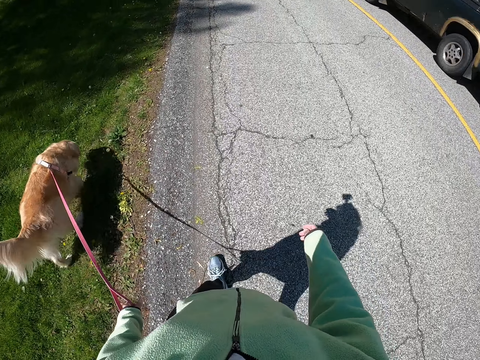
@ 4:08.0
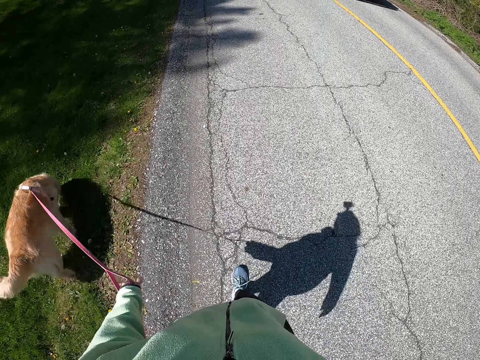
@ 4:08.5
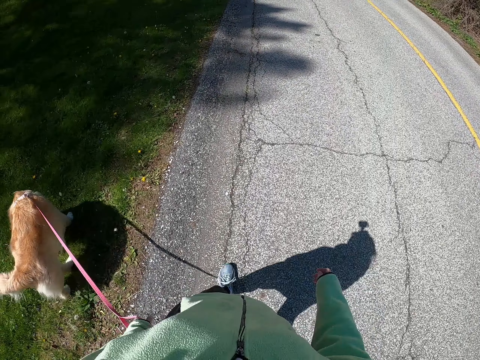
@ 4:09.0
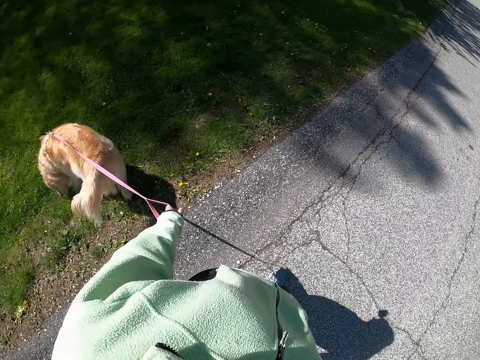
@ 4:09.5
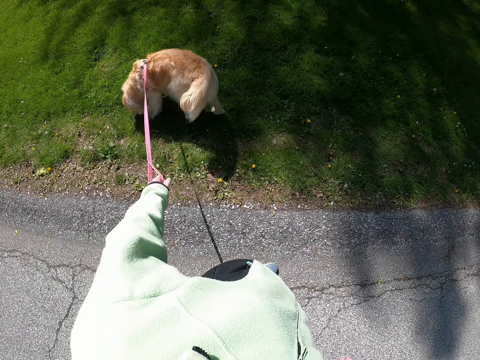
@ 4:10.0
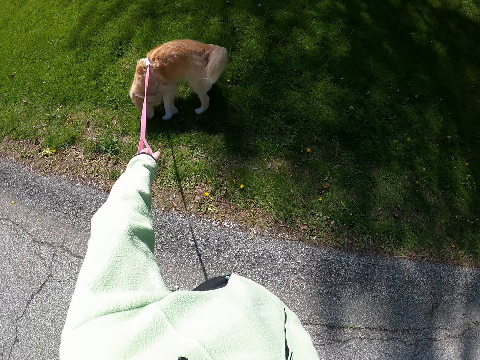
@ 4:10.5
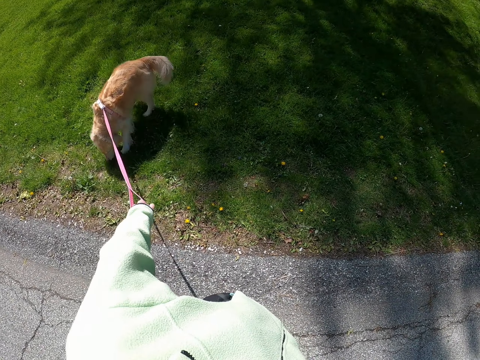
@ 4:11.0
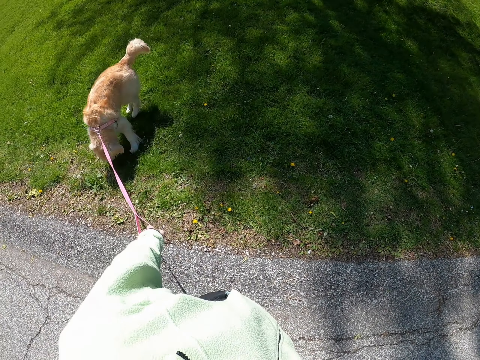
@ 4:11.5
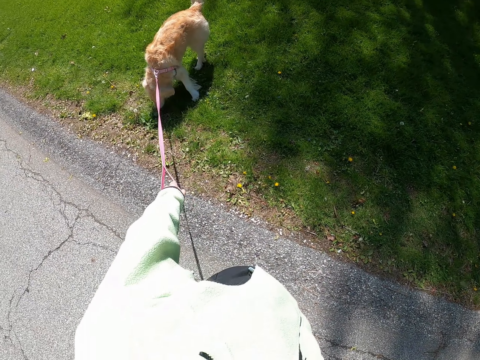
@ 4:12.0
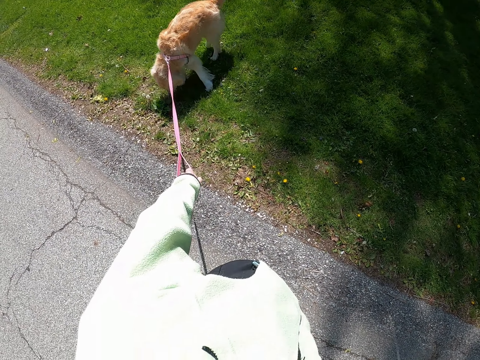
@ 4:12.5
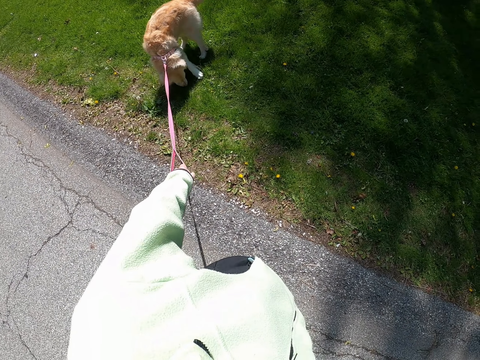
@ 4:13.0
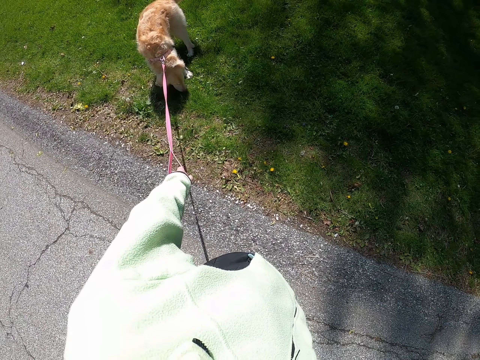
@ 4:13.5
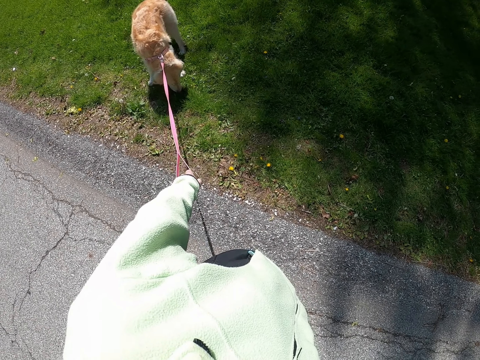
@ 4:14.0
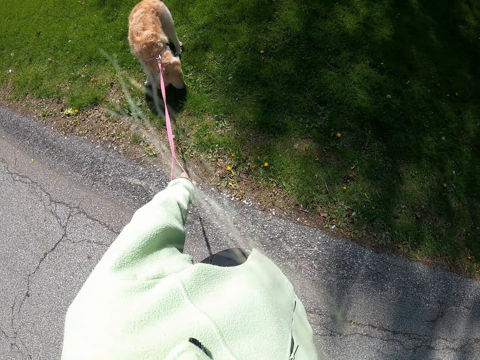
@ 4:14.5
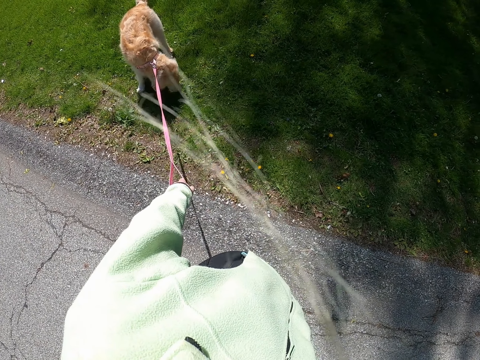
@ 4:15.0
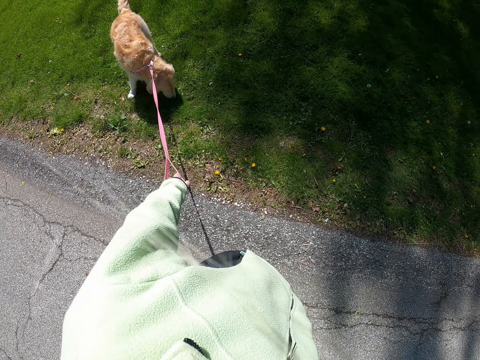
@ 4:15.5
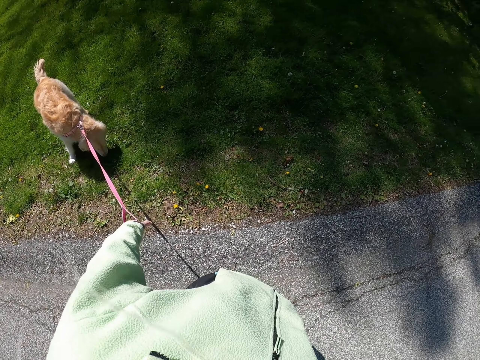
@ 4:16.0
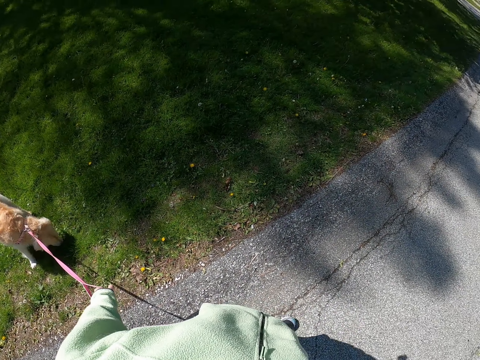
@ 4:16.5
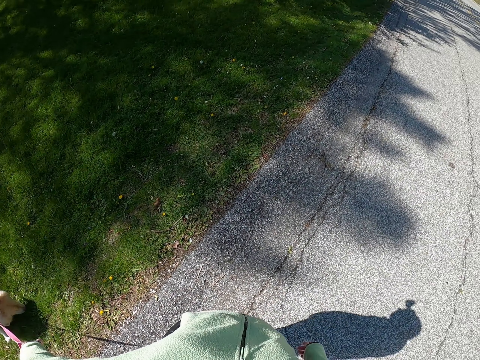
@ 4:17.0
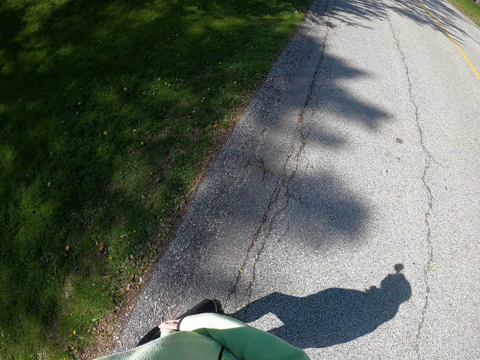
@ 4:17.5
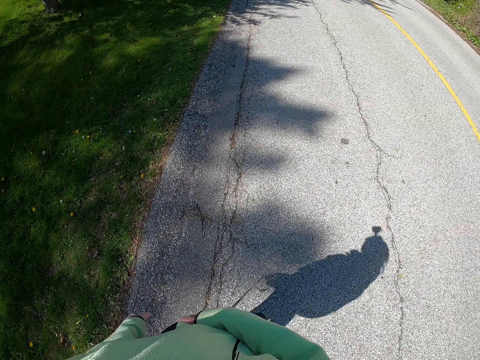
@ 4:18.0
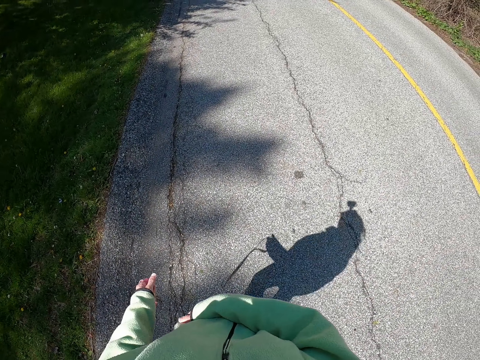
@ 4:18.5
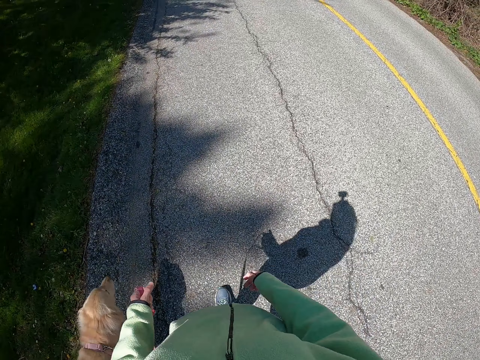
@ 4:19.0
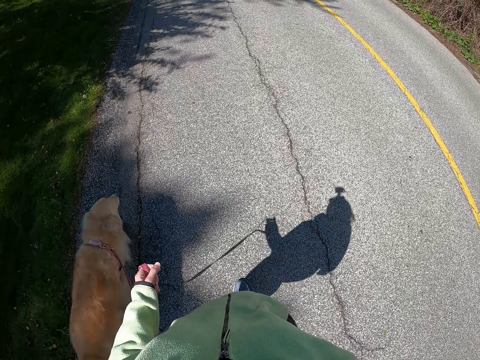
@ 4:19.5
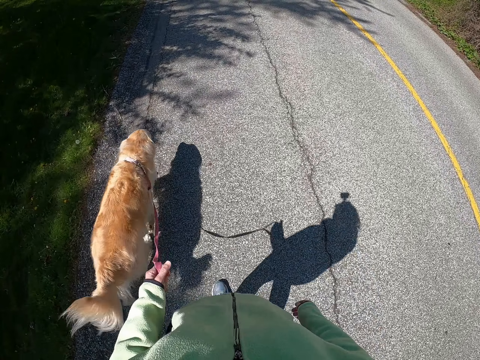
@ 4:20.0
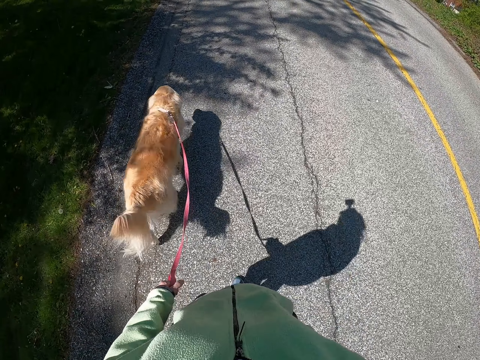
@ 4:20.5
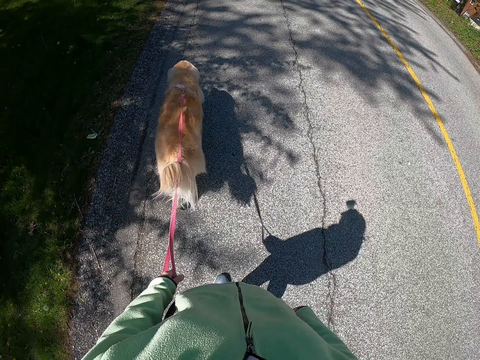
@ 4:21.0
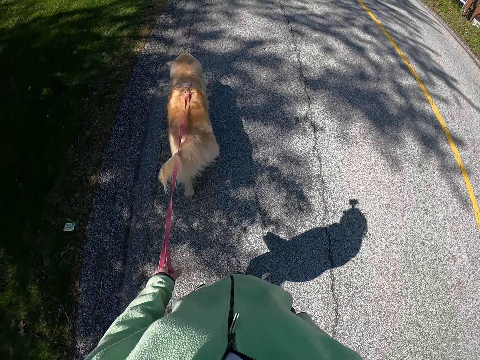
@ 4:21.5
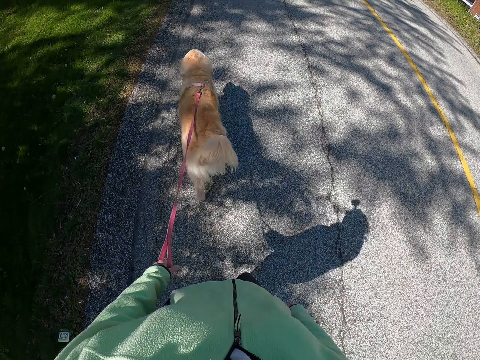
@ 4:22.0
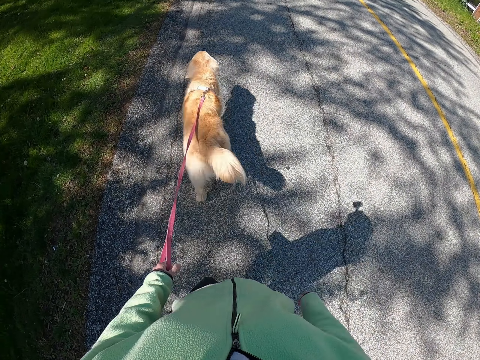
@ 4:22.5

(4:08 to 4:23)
The camera wearer looks at the dog. They walk around the road with the dog.

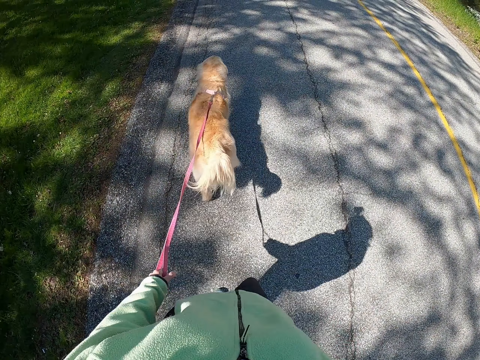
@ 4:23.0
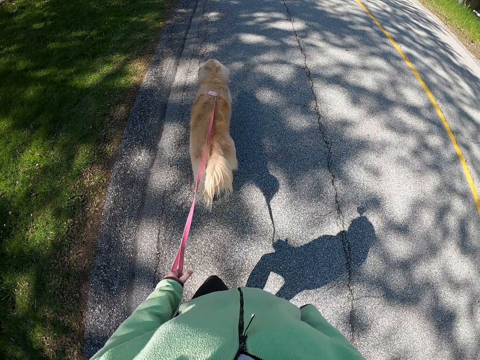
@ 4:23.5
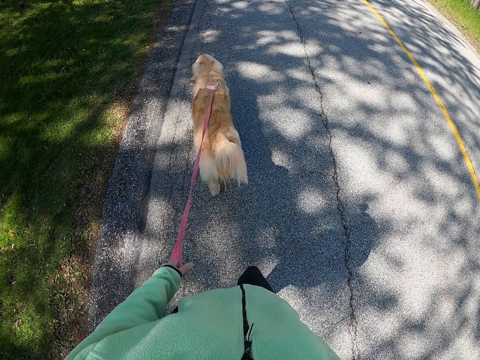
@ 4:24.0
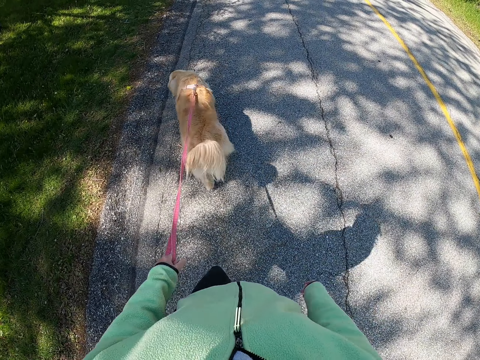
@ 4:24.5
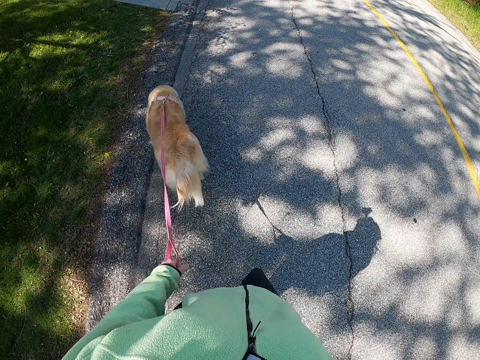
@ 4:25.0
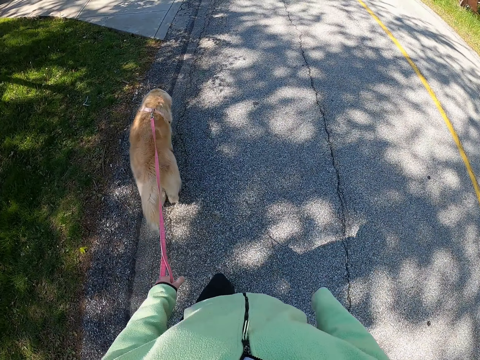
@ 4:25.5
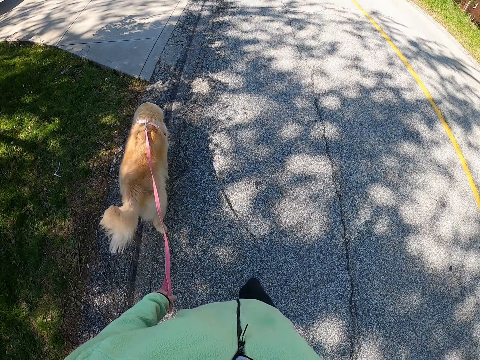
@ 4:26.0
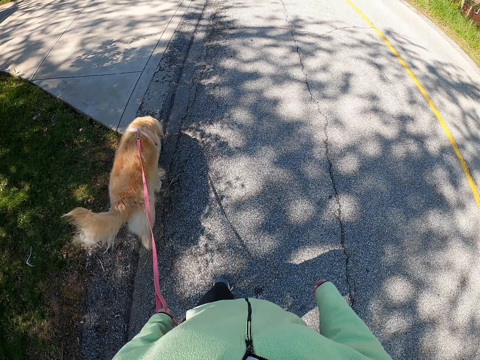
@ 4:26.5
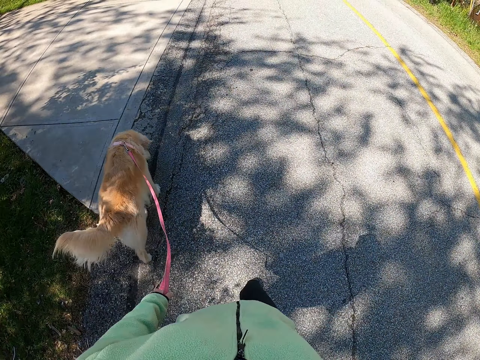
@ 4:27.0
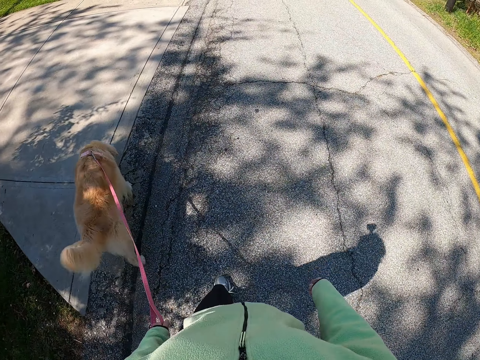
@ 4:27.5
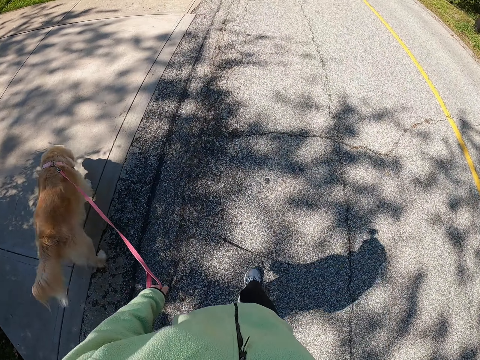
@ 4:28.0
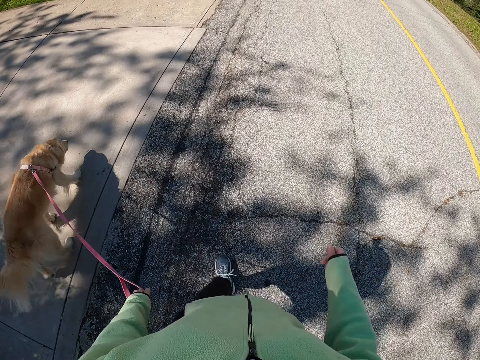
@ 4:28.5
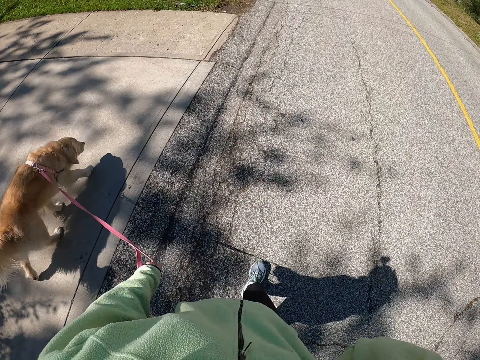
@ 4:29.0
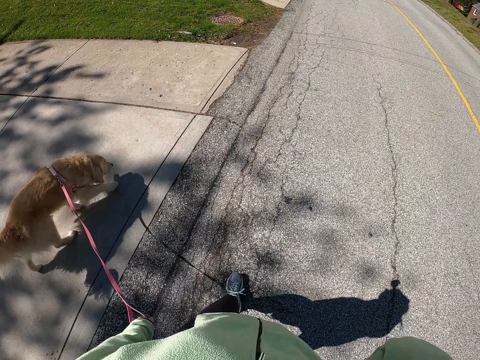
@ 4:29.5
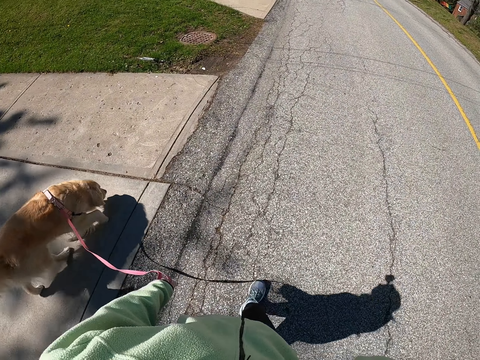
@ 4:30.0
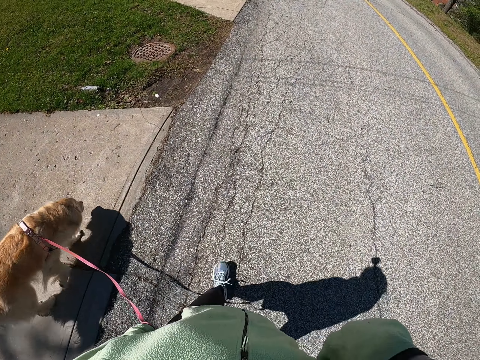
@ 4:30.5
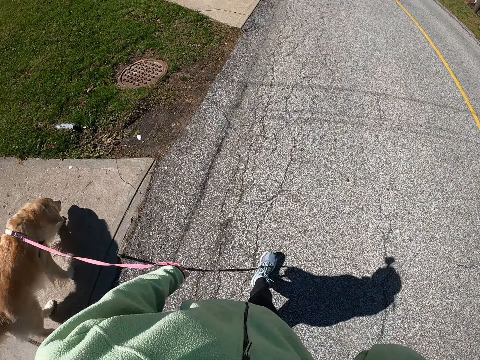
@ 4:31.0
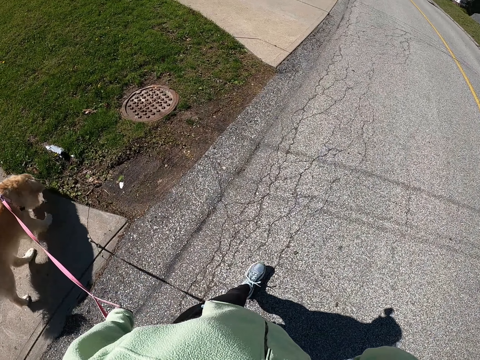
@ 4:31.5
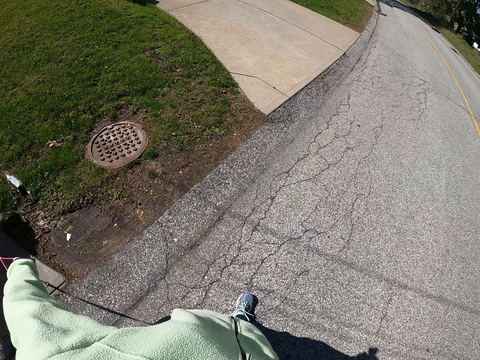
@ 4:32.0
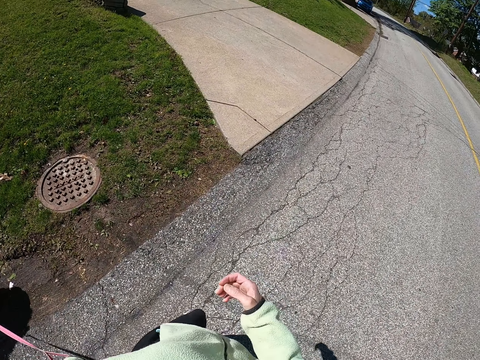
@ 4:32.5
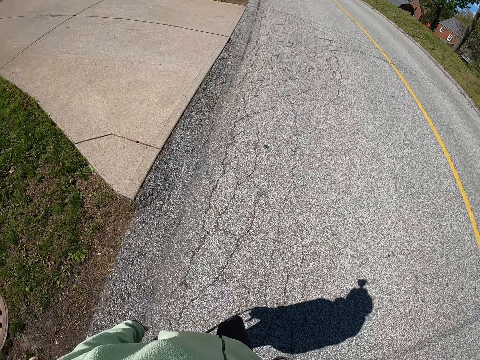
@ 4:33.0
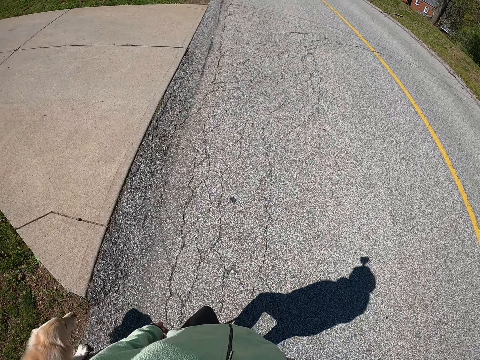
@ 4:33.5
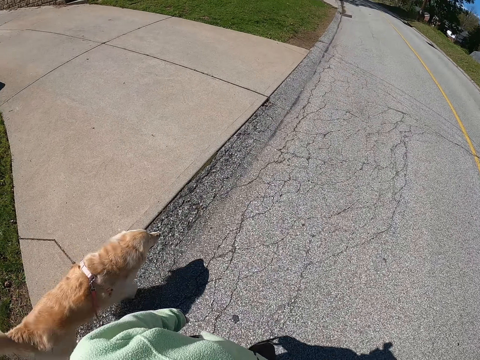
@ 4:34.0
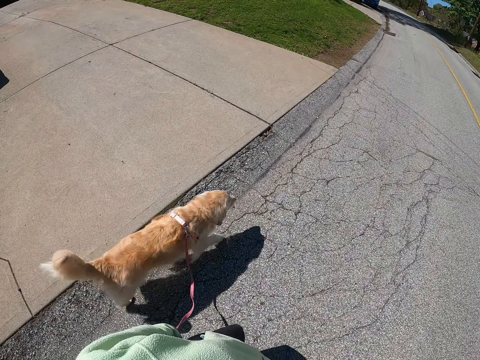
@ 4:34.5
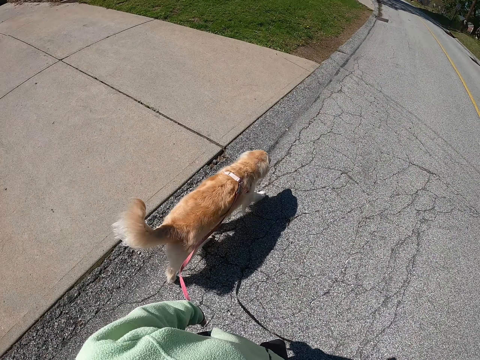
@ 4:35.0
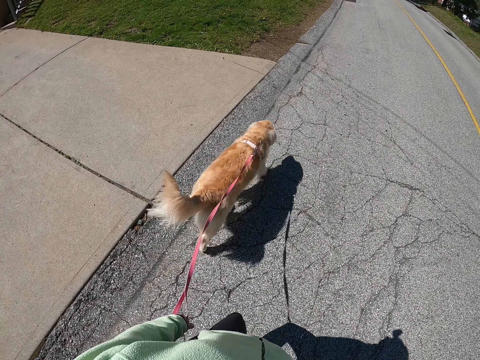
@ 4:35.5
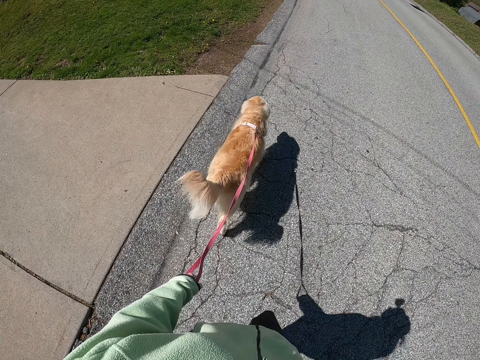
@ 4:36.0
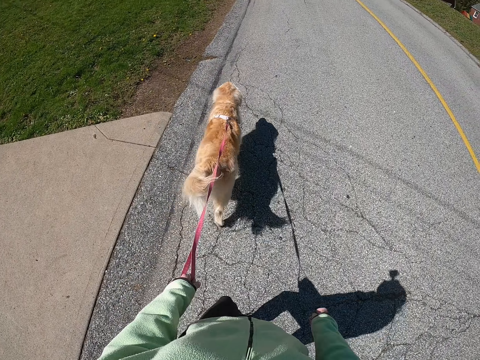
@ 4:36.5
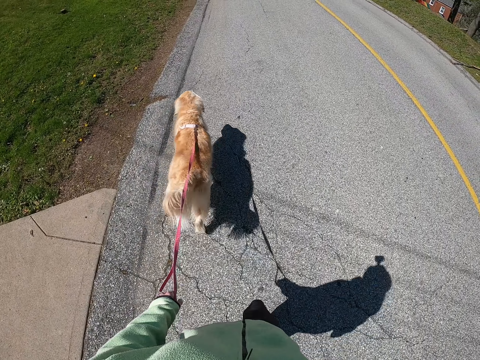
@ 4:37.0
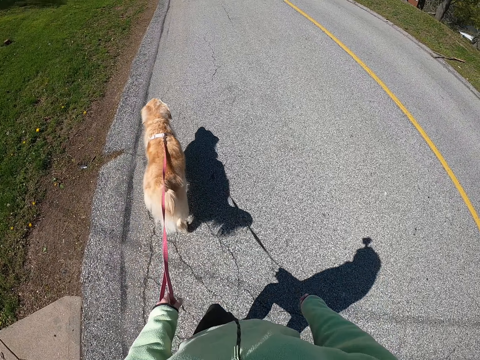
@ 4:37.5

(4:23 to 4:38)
The camera wearer touches his face. He walks around the road with the dog.
